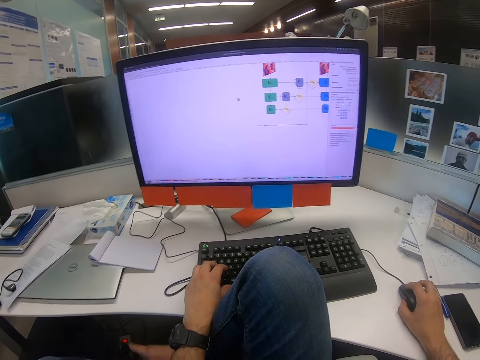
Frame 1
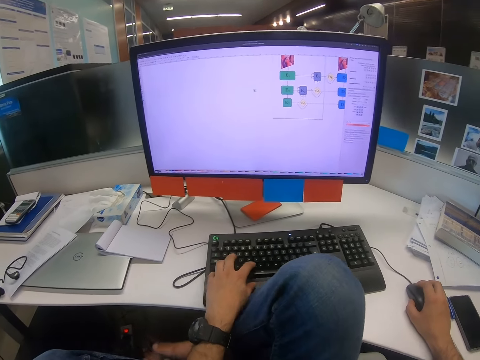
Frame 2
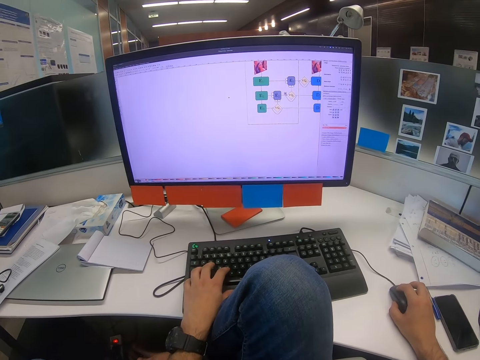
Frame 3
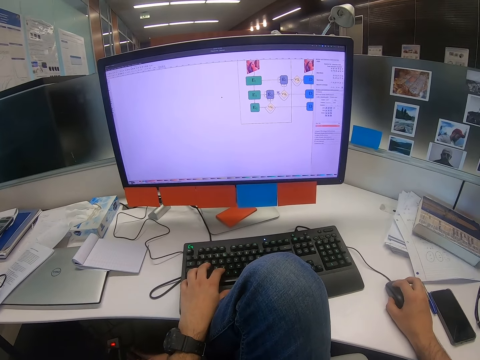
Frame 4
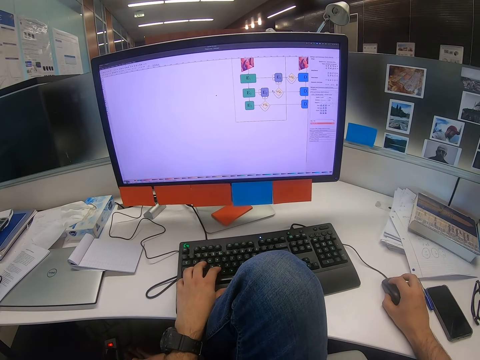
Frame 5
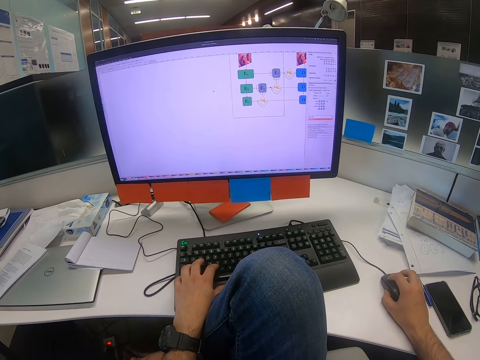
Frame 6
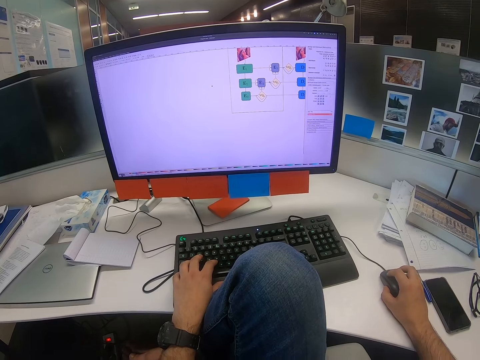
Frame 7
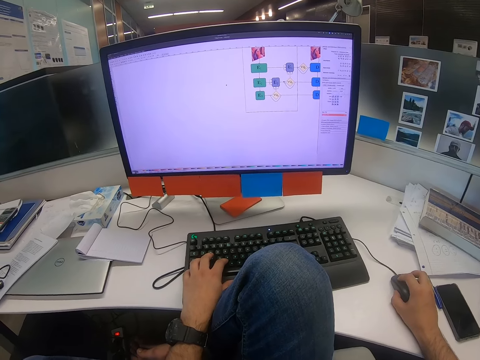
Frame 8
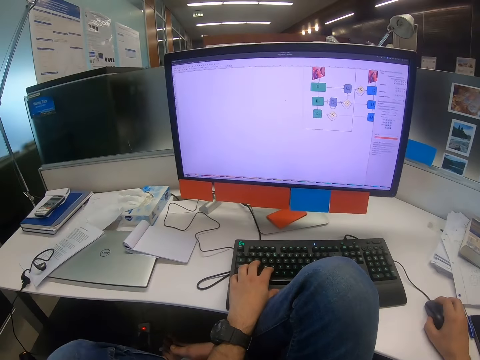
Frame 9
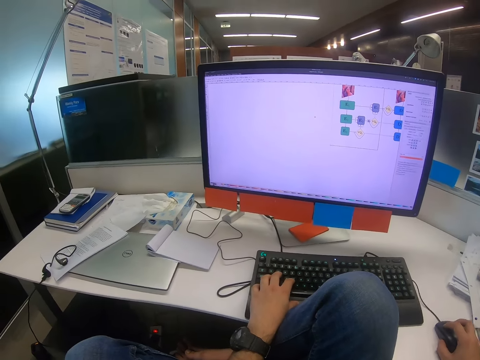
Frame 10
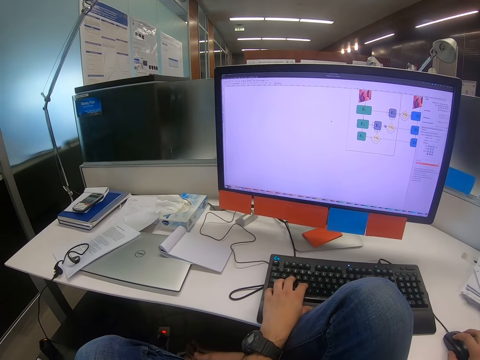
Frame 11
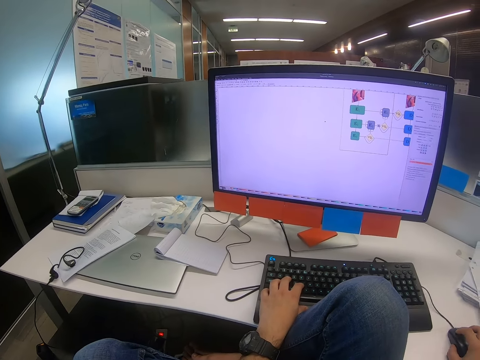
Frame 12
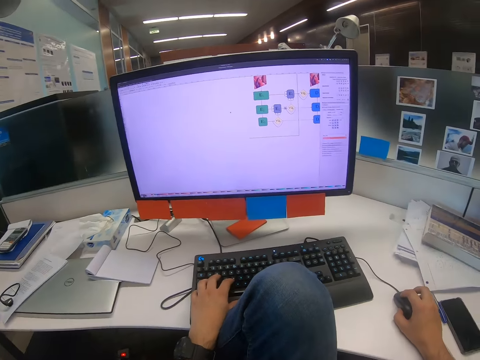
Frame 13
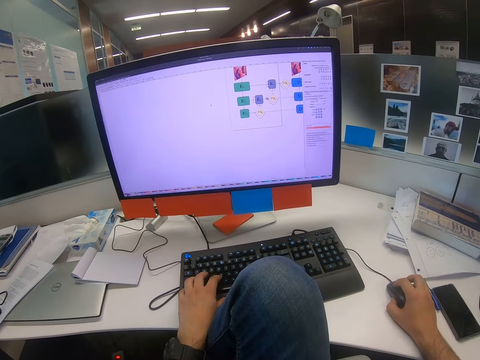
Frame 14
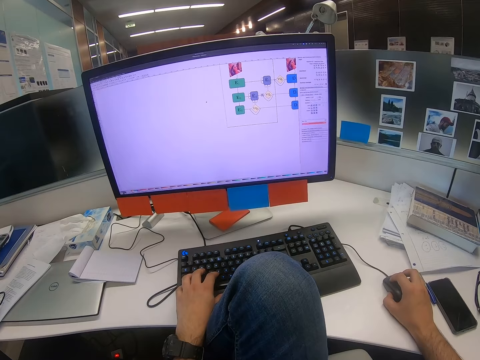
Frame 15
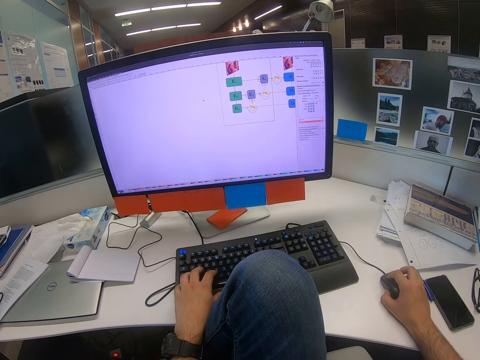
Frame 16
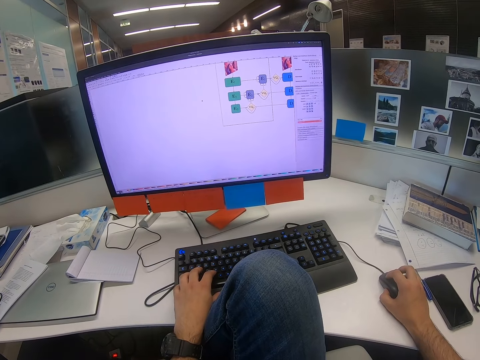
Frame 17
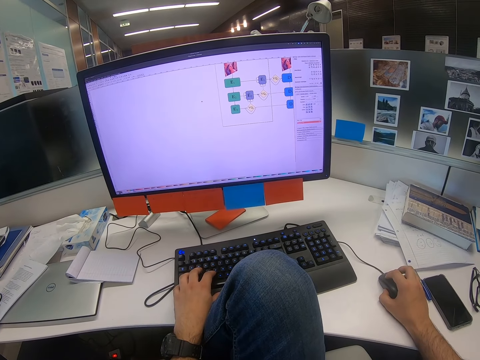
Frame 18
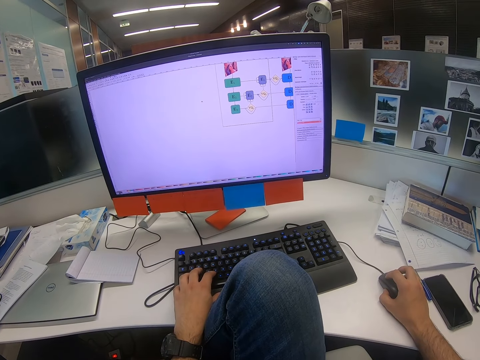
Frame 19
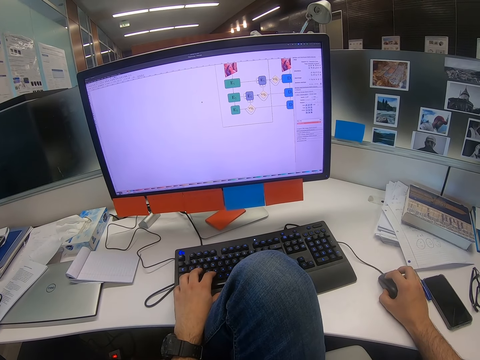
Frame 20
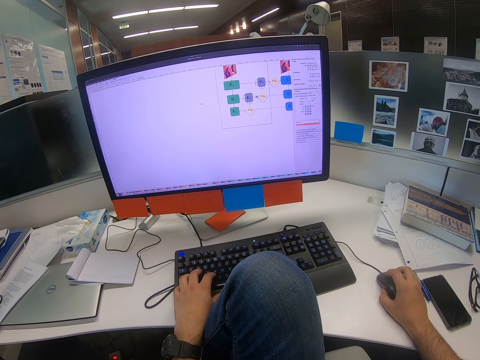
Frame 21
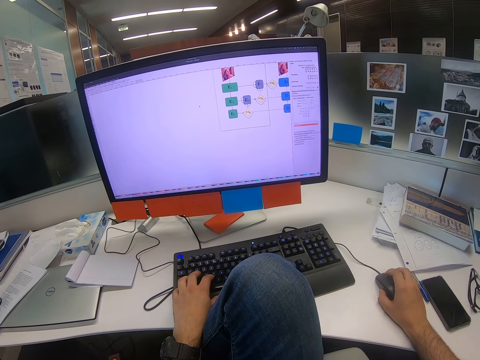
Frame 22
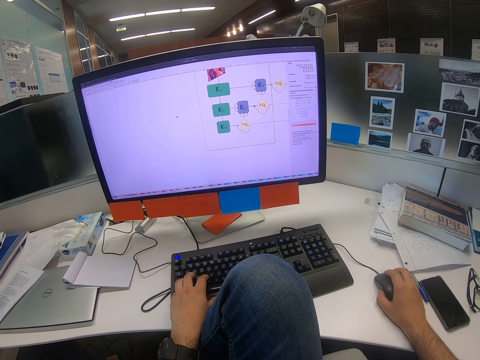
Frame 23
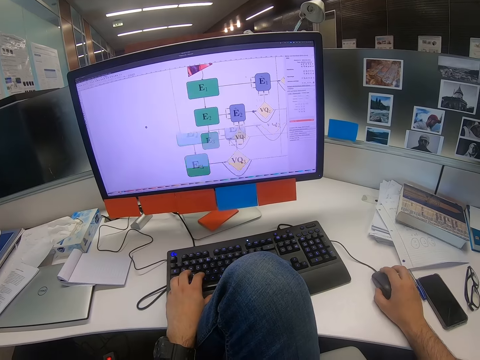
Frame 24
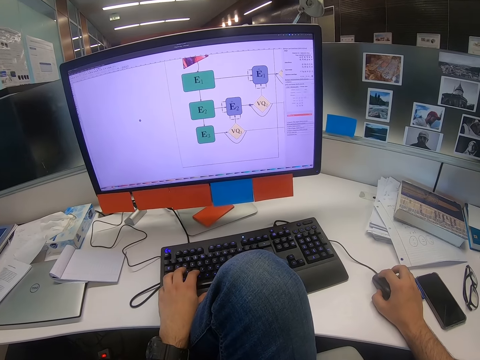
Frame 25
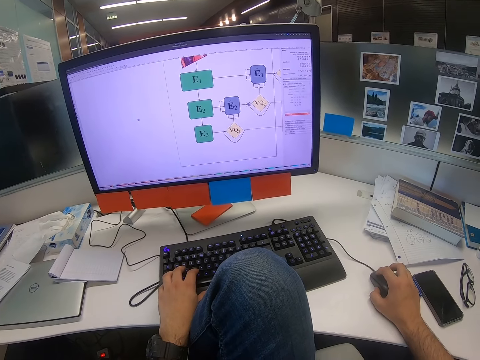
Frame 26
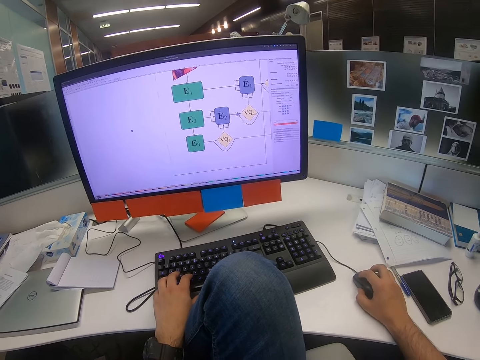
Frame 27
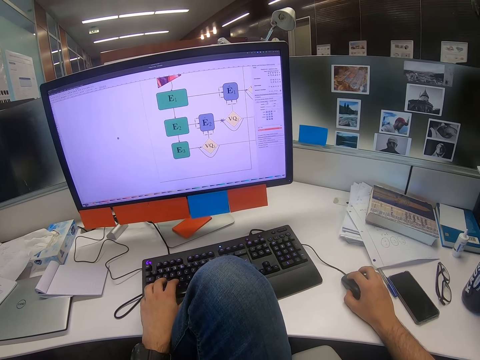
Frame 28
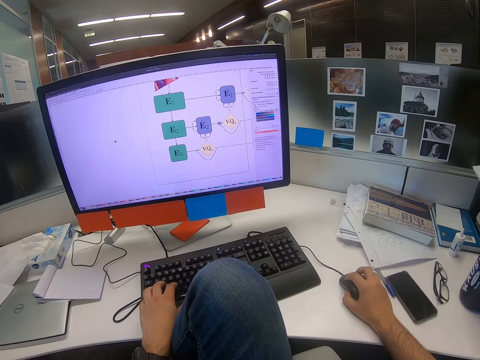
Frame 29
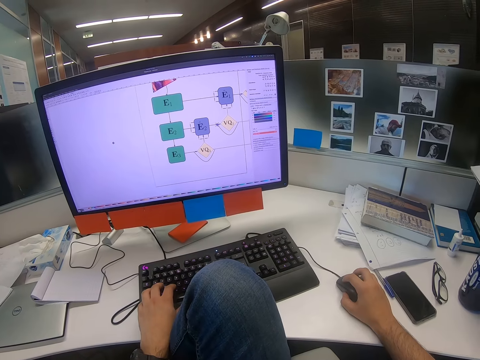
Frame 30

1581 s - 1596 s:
The camera wearer presses the keyboard with the left hand. He moves the mouse with his right hand.

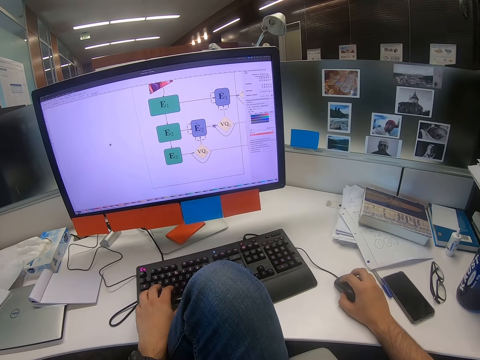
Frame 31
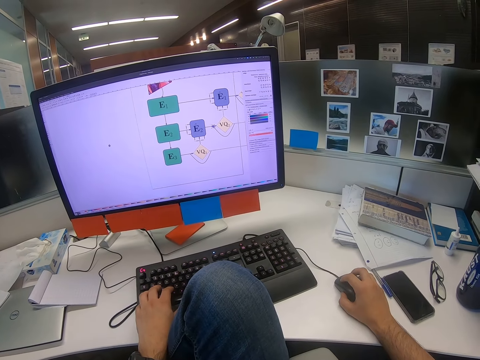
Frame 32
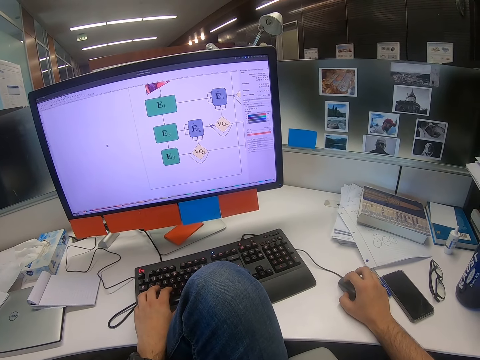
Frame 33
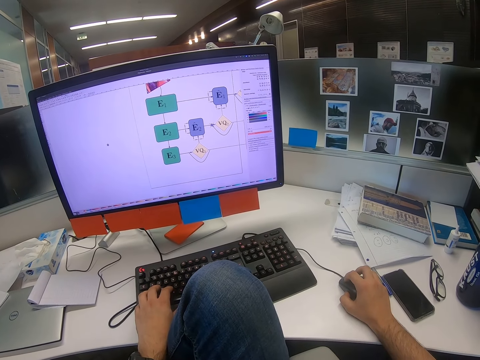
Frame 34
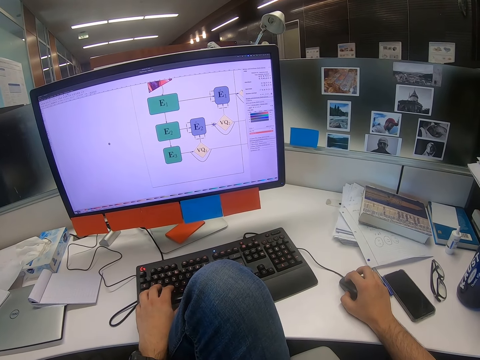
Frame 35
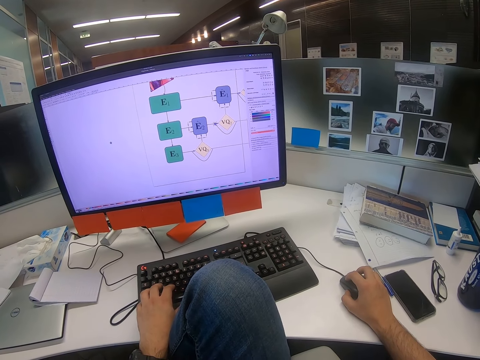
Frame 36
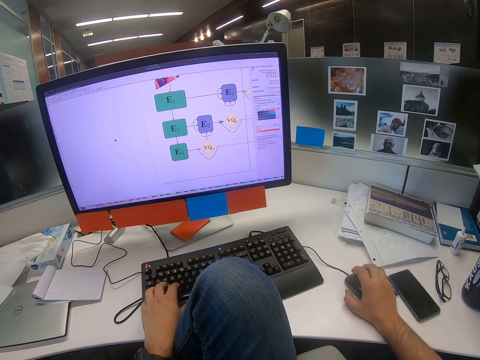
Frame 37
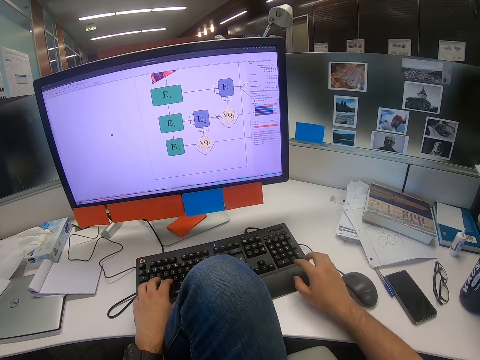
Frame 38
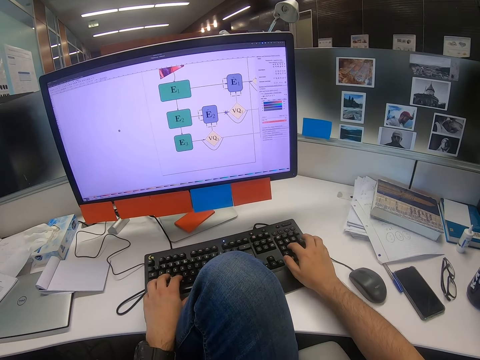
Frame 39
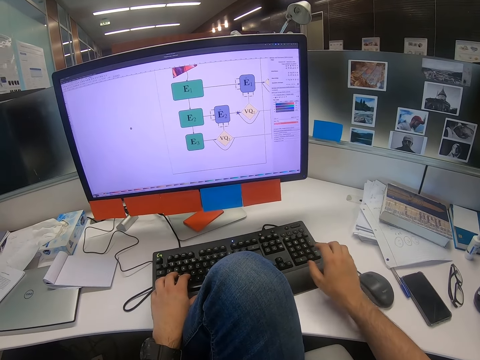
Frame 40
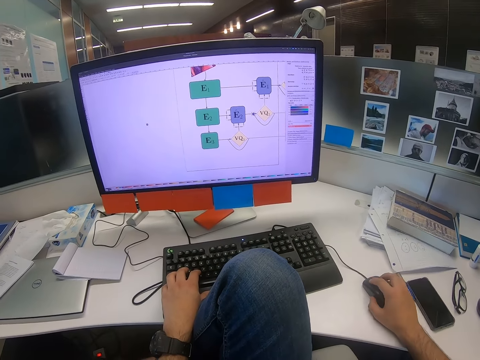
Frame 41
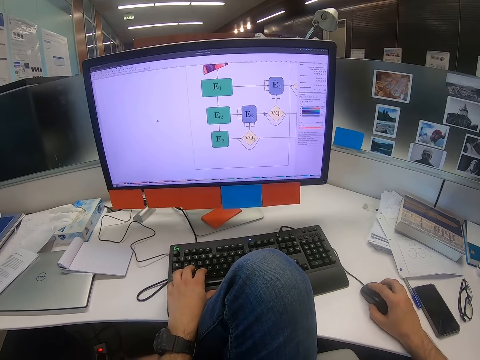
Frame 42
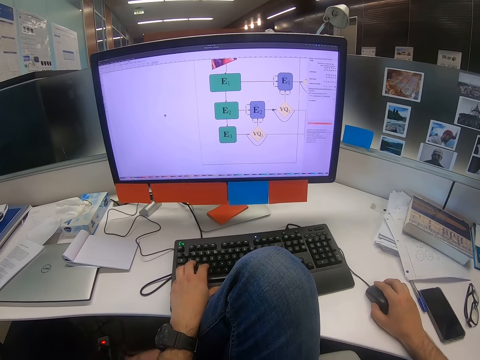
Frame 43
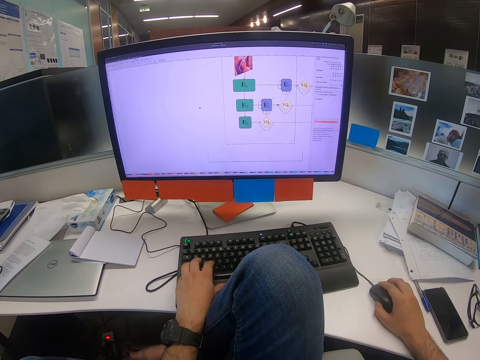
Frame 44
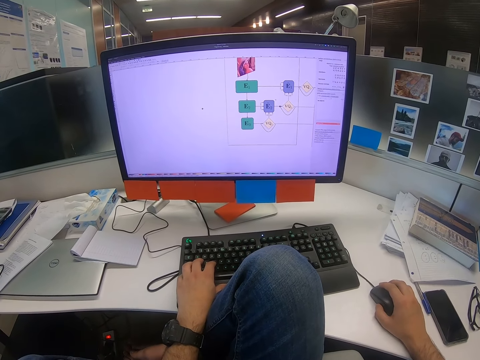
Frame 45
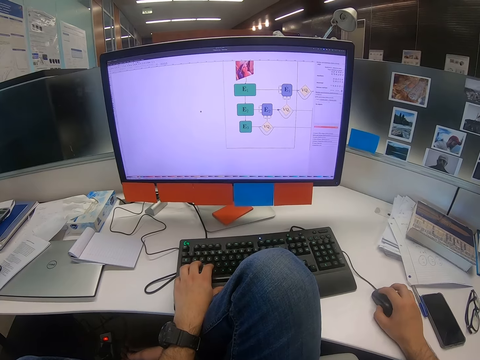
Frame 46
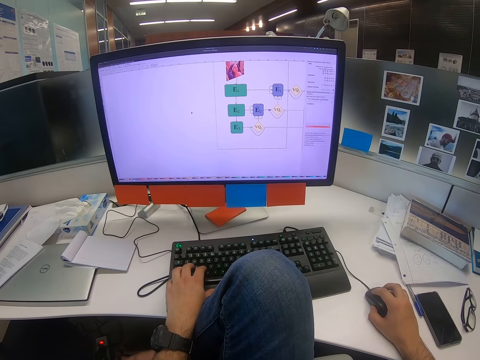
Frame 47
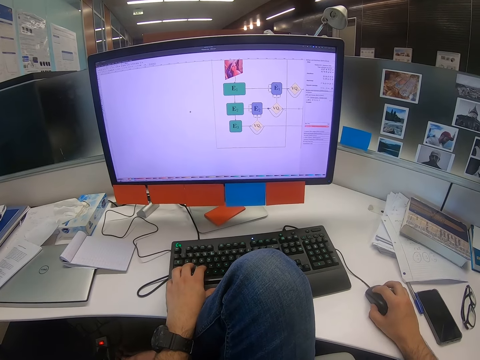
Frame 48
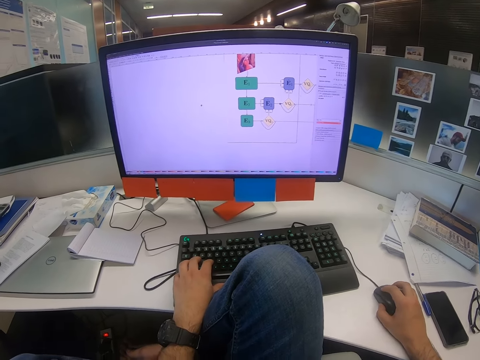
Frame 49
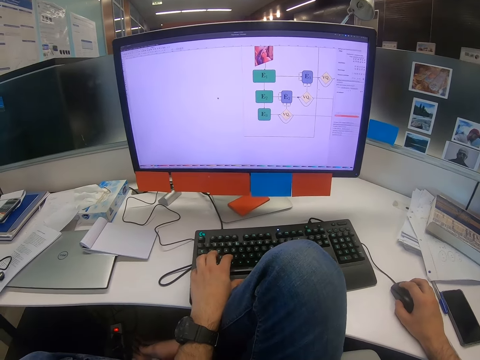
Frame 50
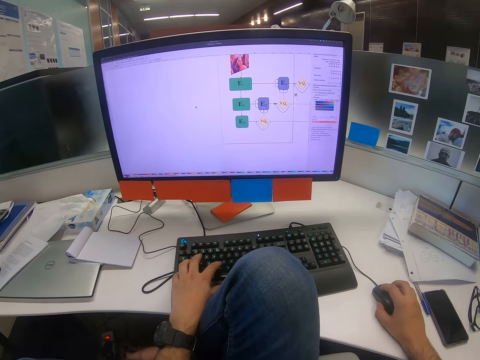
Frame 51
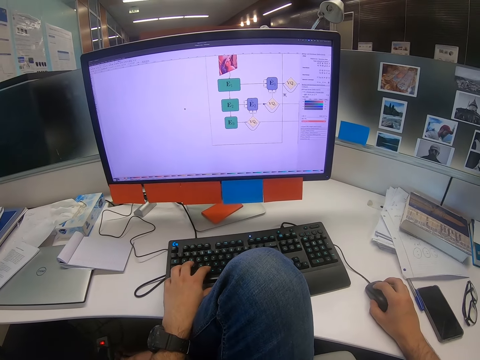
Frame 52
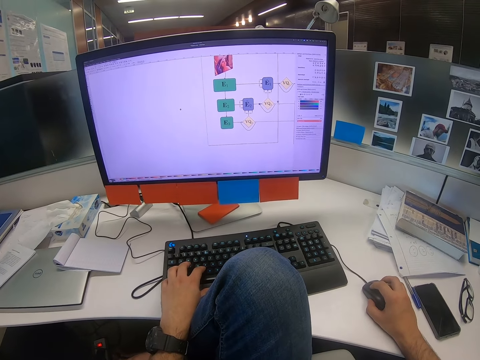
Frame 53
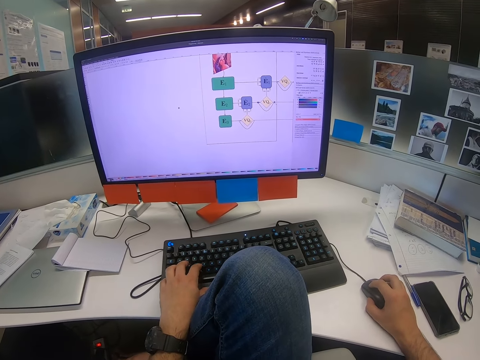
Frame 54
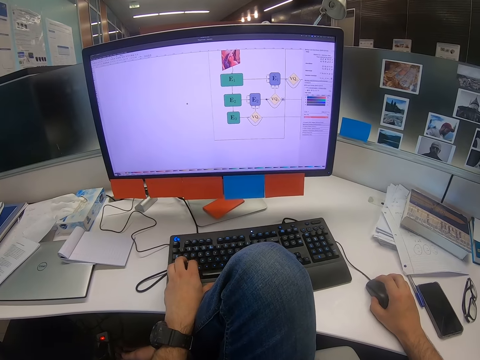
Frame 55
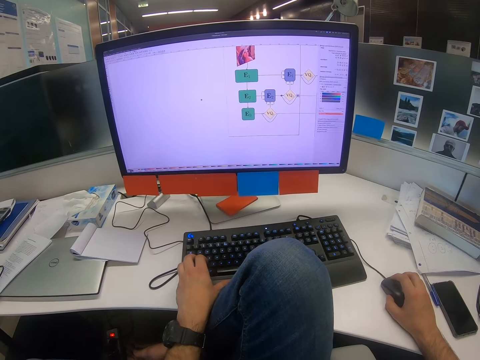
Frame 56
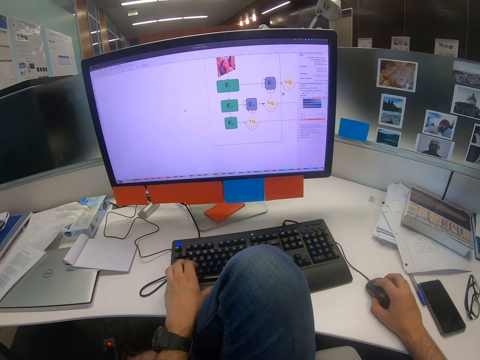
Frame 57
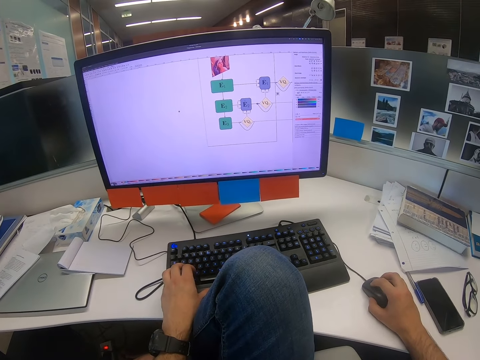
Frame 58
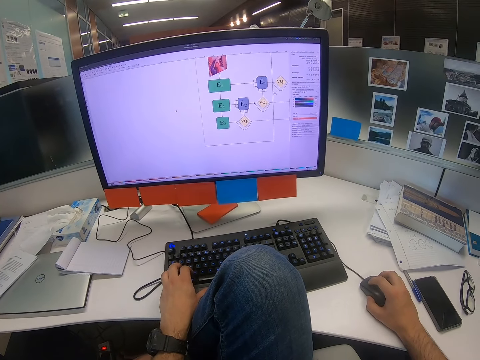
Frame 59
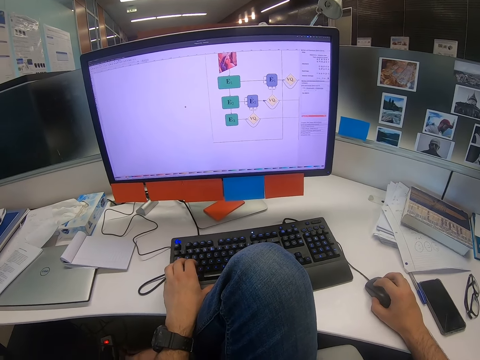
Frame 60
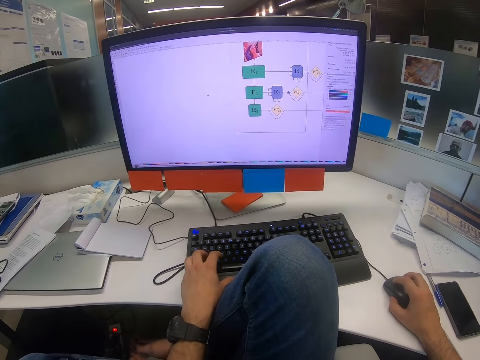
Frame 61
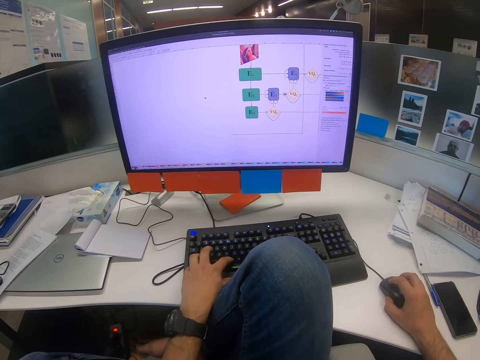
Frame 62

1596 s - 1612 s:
The camera wearer presses the keyboard with the right hand. He moves the mouse with his right hand. He presses the keyboard with the left hand.
